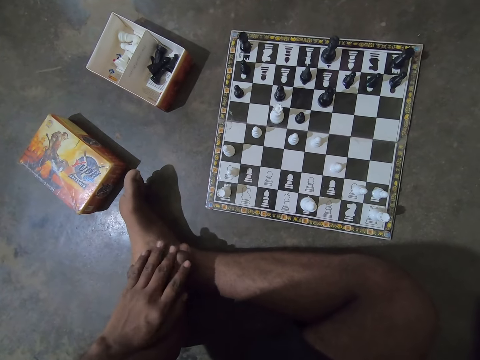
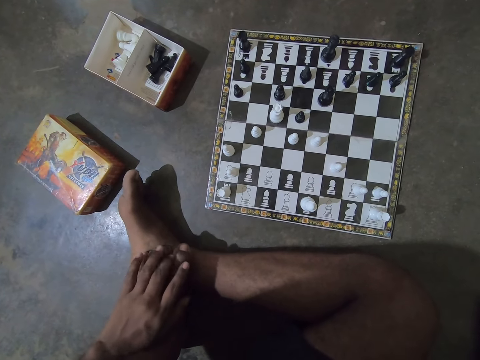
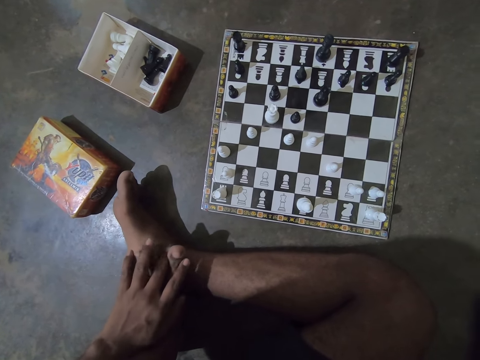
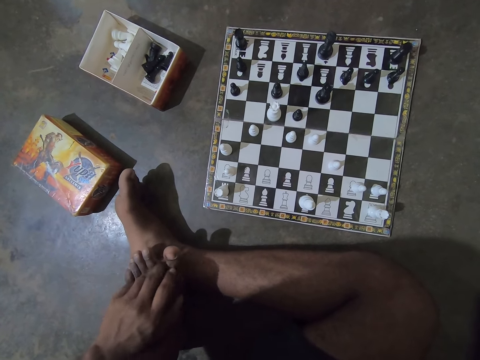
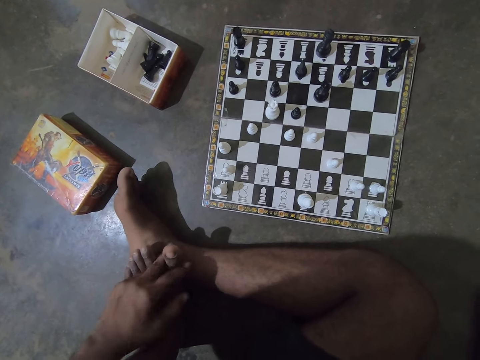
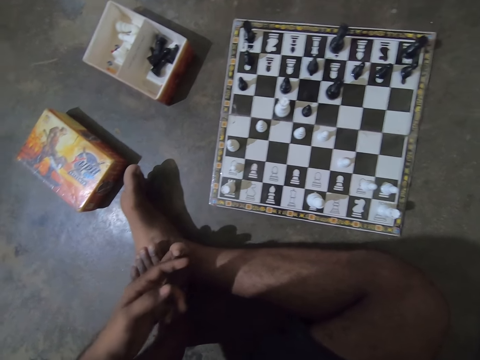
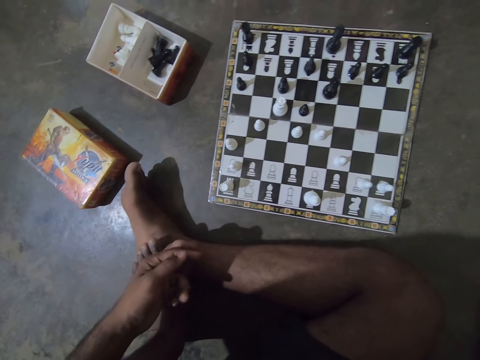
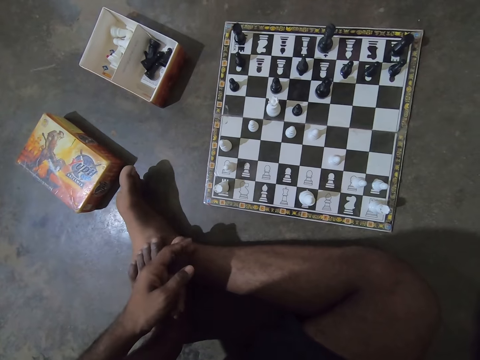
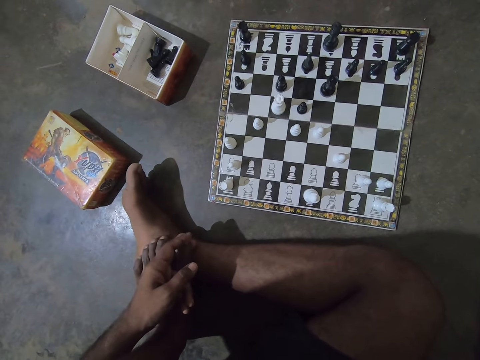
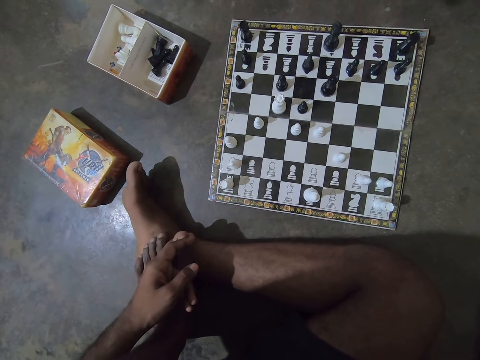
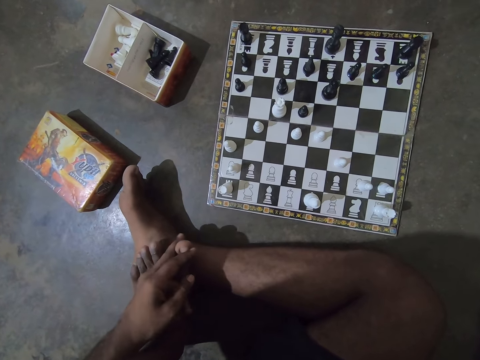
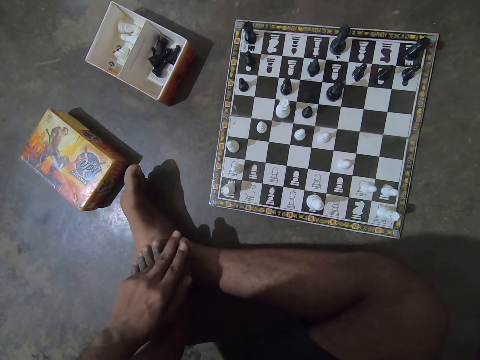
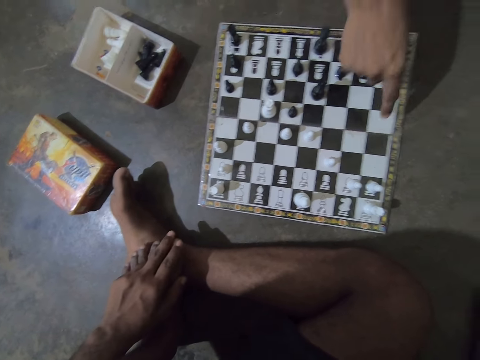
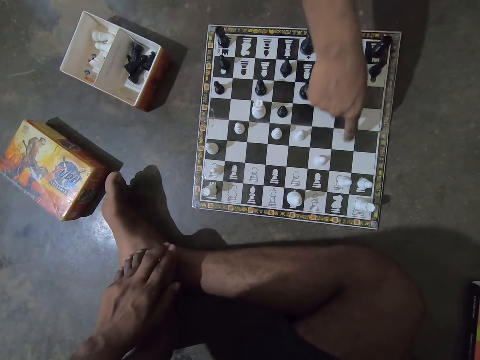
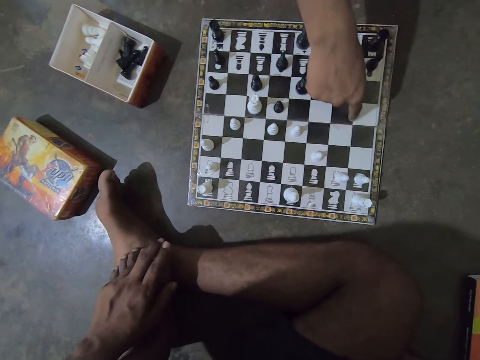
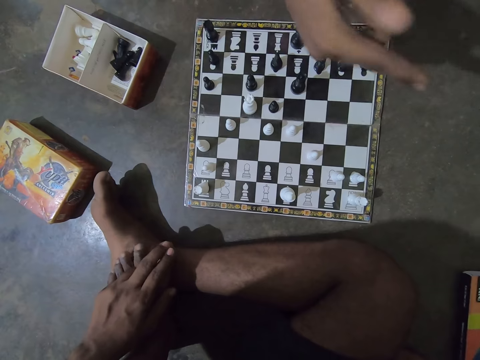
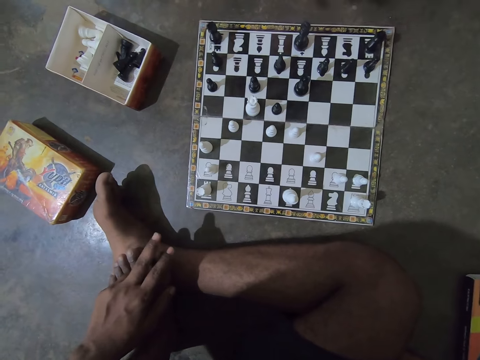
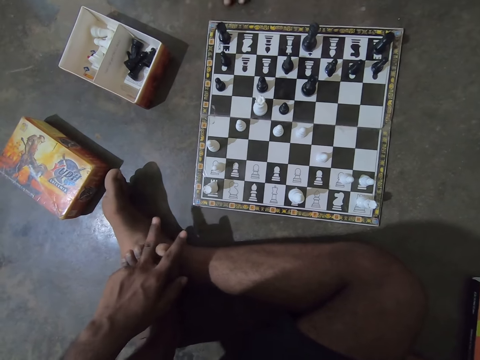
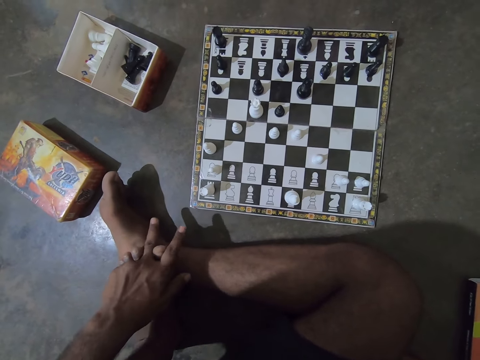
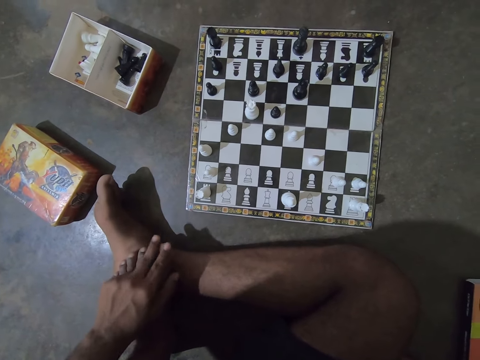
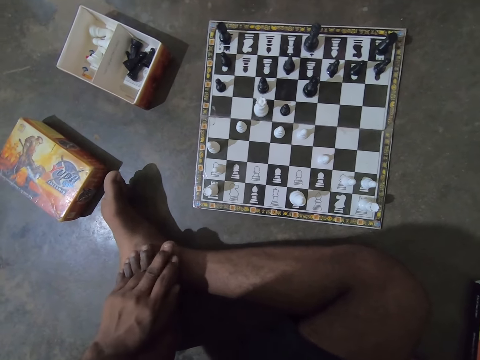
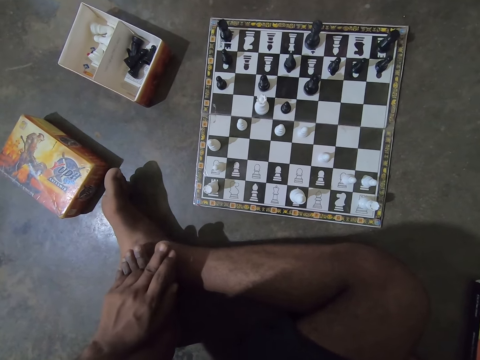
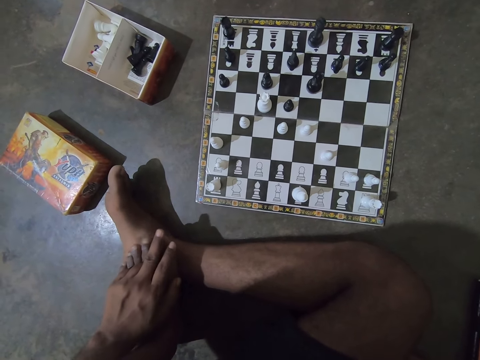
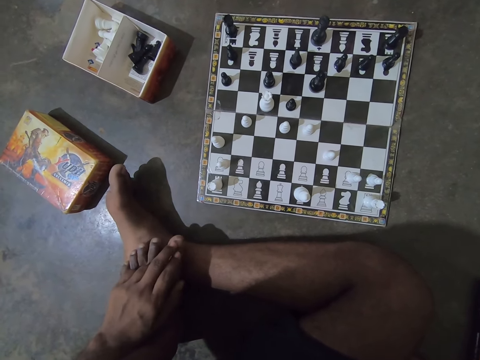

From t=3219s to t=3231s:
A man makes a hand gesture over the chessboard.
